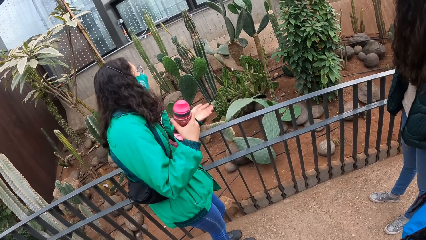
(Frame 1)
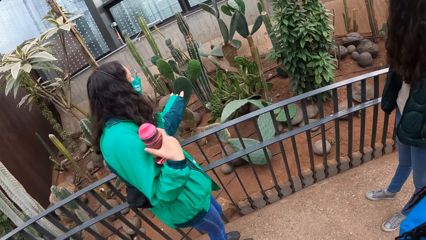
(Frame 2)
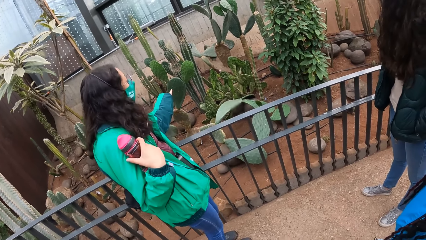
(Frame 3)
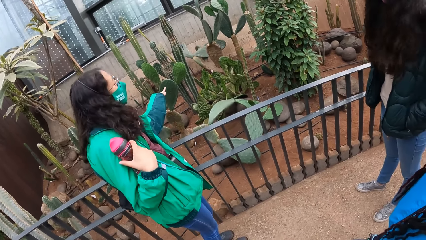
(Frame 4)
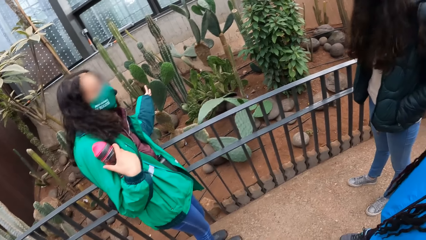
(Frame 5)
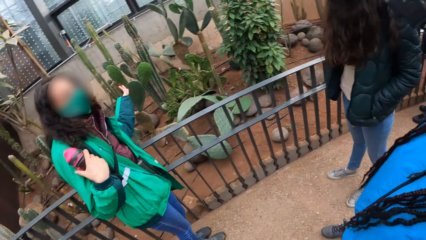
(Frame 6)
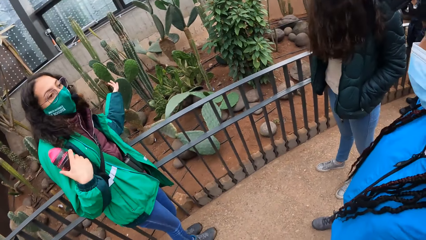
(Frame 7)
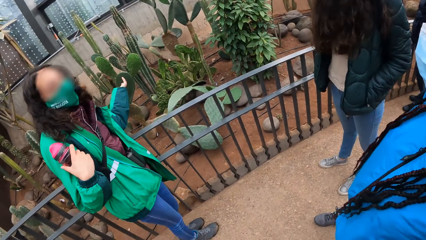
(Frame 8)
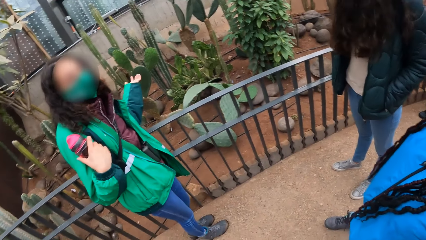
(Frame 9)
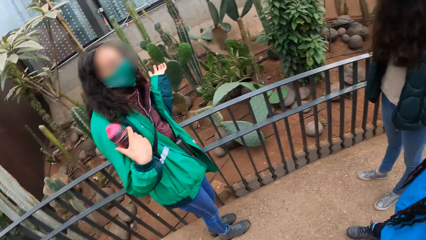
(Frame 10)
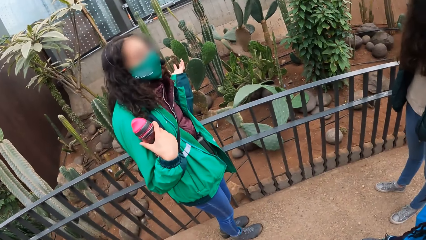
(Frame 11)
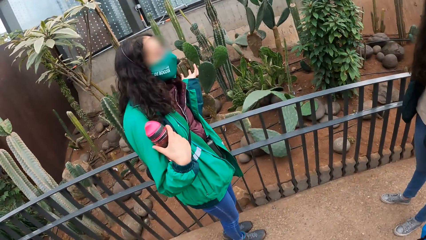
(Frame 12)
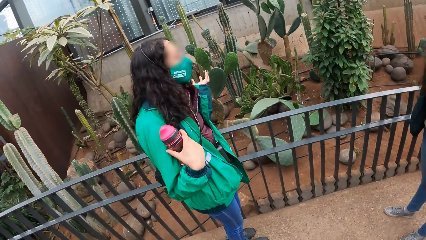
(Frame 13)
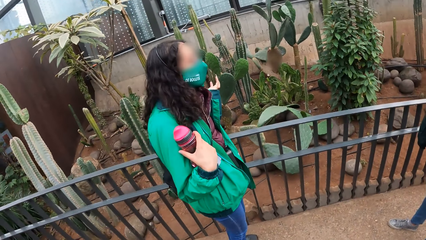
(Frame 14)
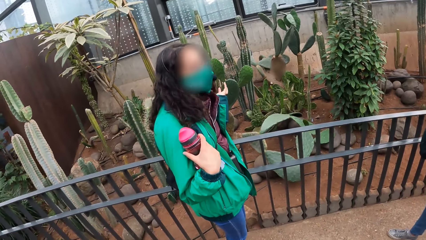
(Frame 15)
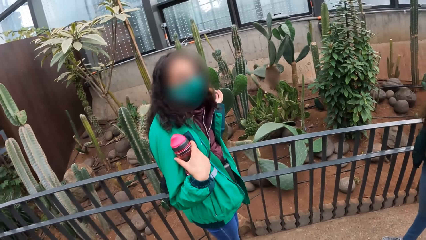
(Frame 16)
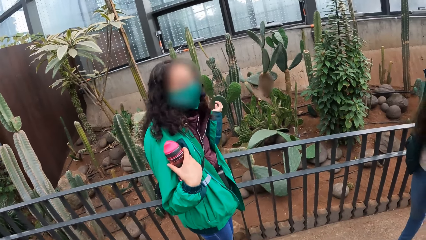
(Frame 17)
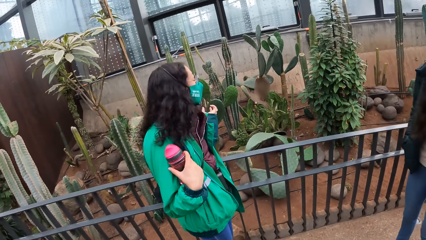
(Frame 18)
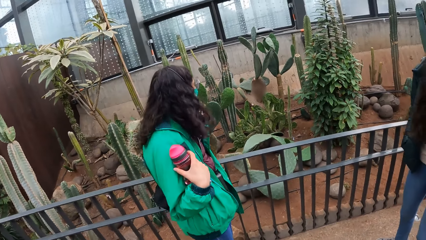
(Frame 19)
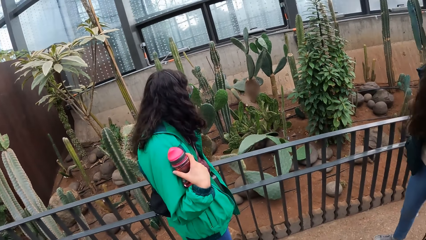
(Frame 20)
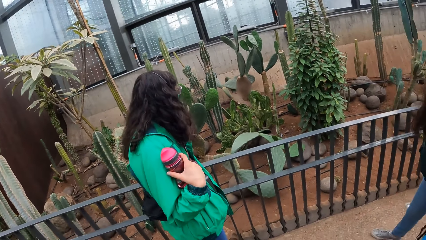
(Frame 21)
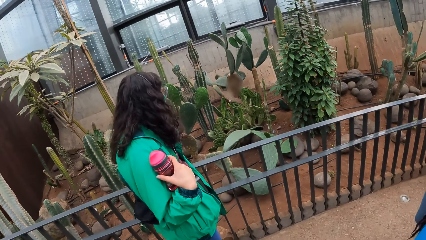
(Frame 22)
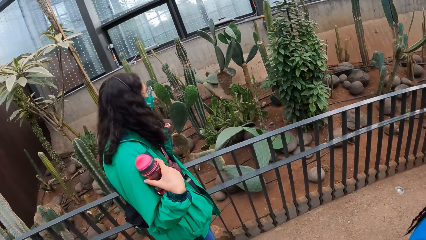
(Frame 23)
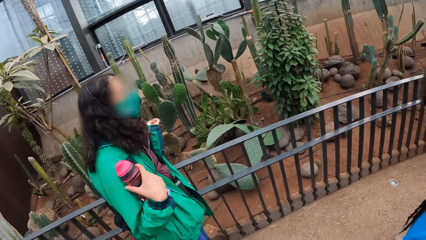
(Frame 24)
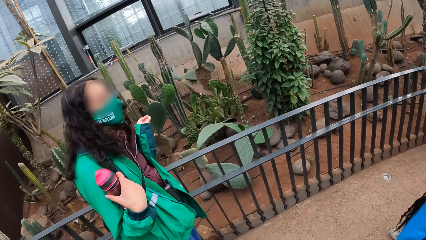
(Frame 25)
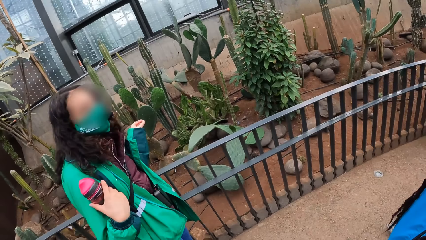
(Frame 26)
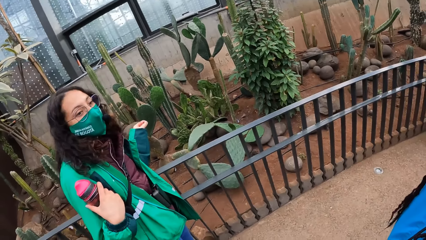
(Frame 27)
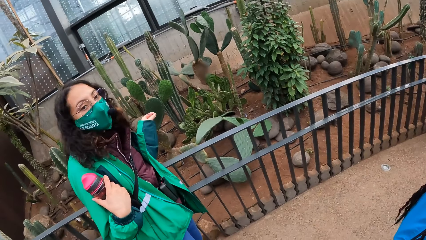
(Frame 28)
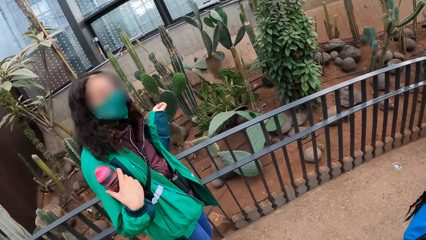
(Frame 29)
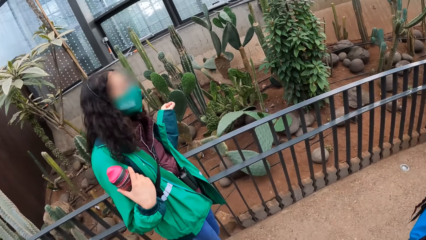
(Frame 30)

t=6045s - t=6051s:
The instructor points her left hand to the plant. The instructor interacts with the camera wearer and the group of people.

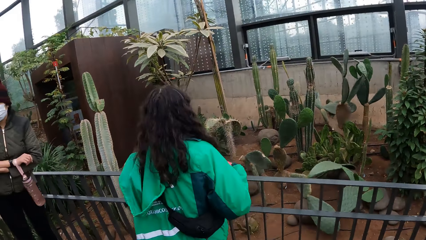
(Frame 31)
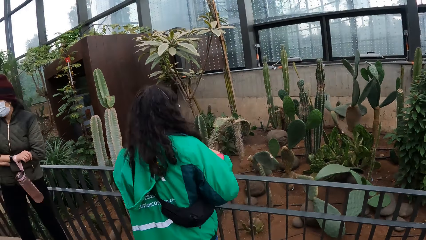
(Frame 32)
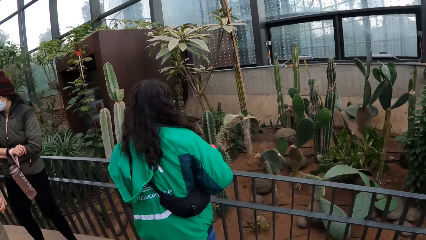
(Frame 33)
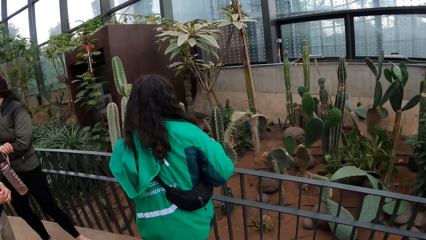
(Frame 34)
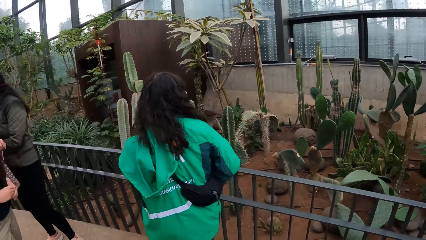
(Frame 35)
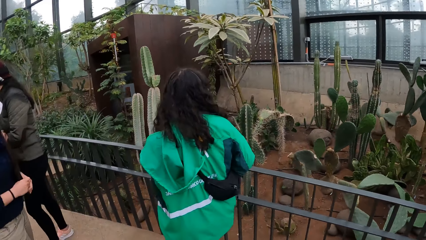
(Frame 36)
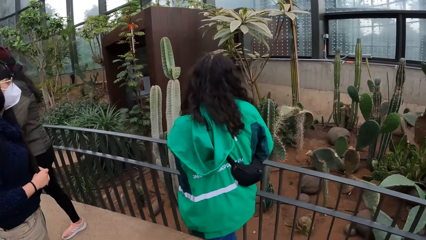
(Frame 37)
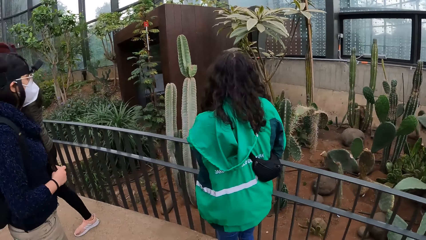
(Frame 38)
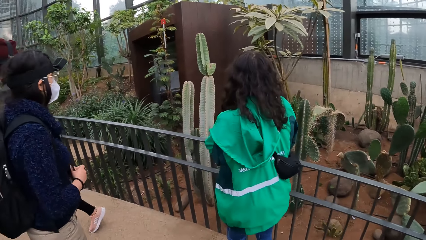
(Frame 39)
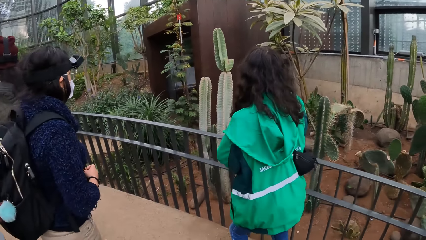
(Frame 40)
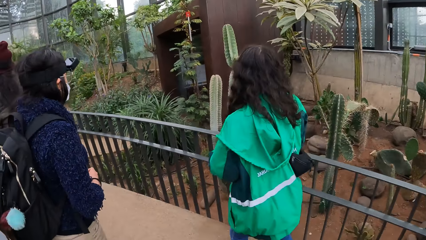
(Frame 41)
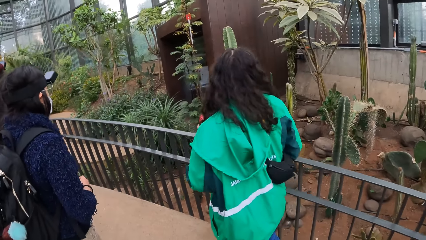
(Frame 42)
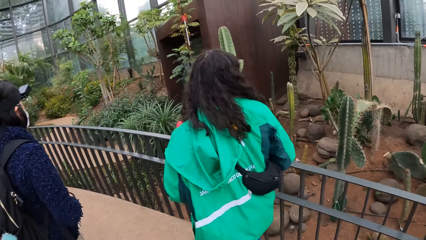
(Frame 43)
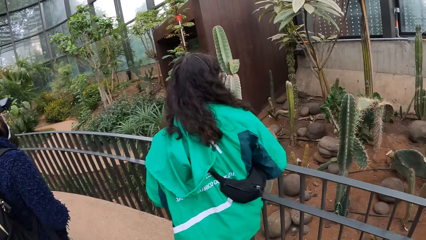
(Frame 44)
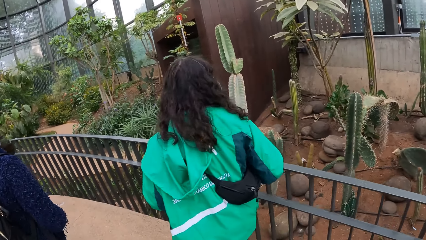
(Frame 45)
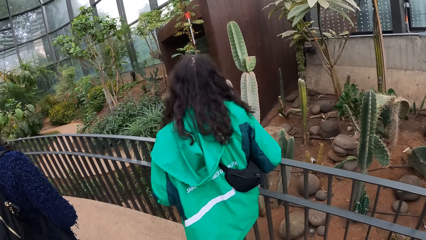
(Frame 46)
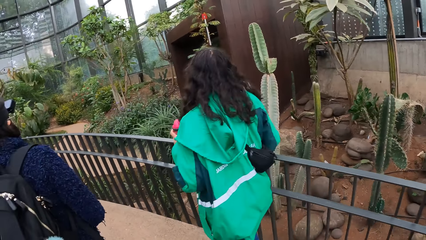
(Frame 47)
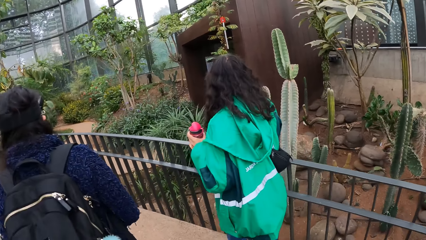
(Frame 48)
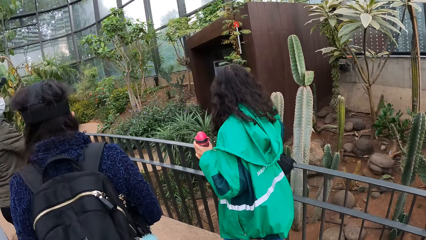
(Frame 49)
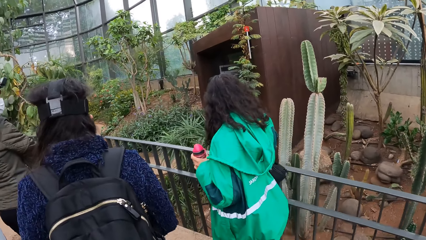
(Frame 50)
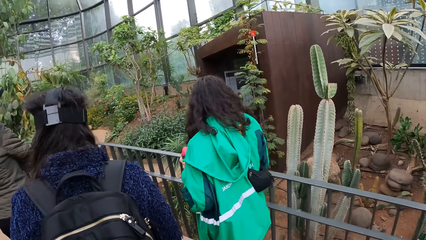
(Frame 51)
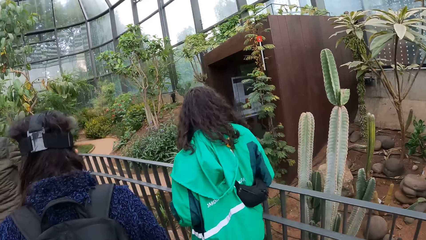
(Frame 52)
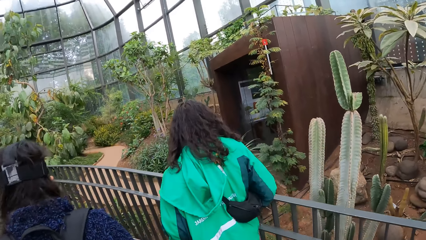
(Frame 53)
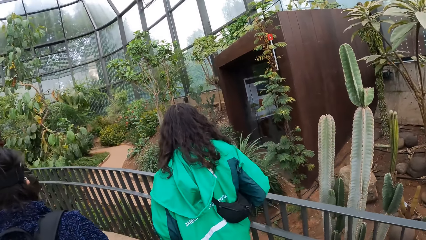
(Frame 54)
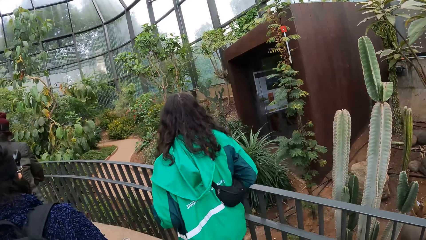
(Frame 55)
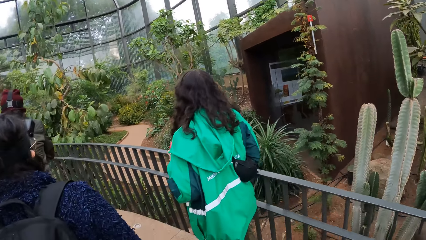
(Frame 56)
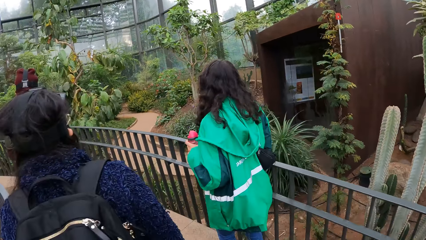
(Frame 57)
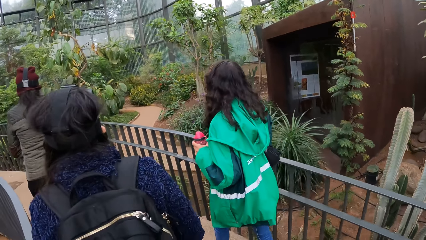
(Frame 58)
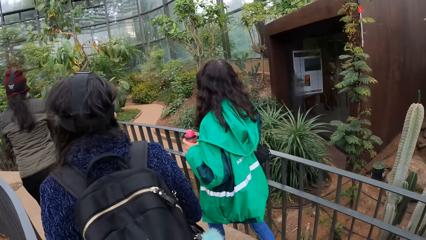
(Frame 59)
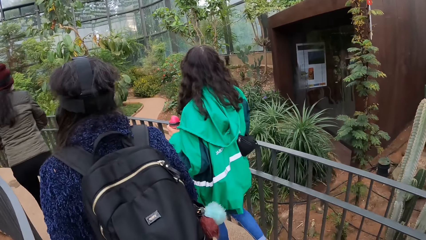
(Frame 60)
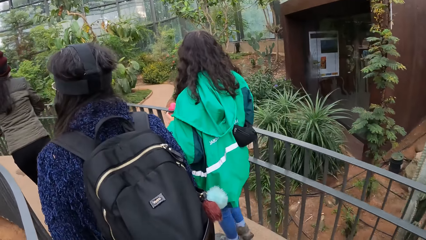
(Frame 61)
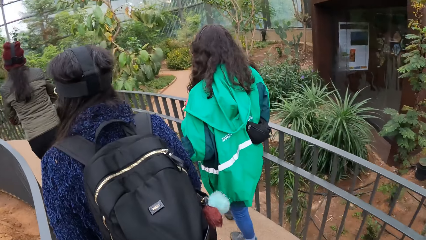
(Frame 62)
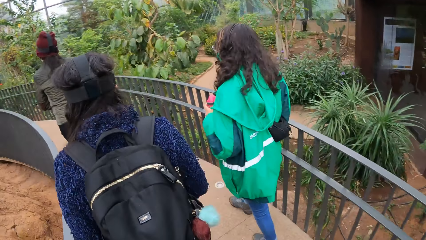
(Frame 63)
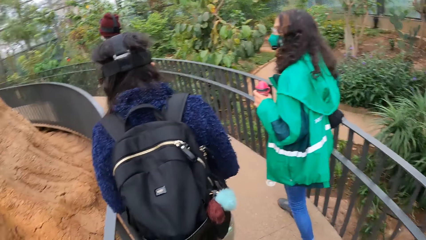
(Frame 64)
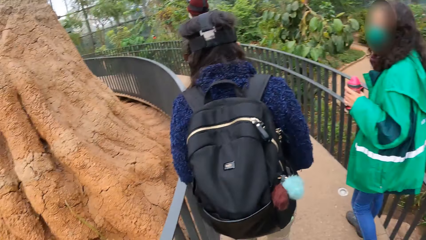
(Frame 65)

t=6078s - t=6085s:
The camera wearer walks.

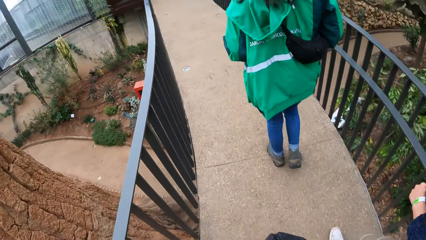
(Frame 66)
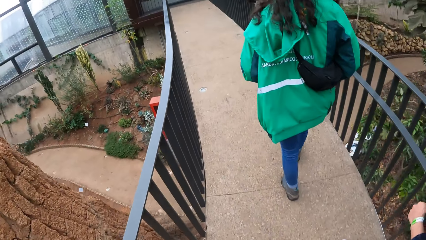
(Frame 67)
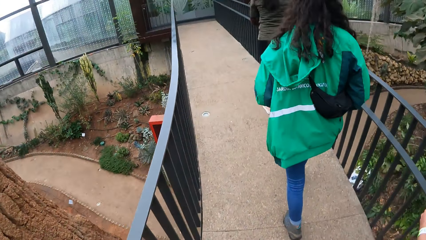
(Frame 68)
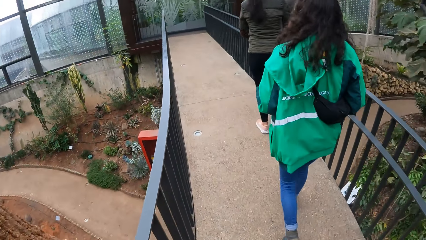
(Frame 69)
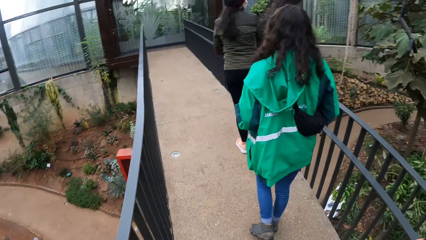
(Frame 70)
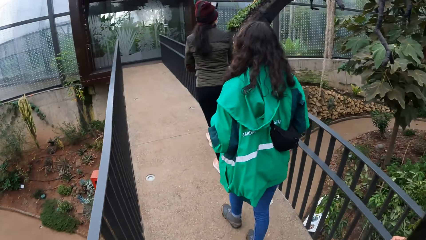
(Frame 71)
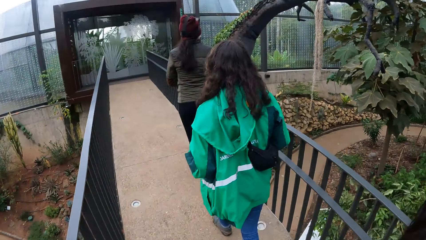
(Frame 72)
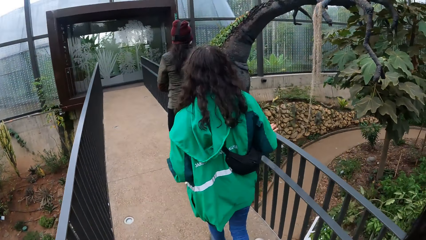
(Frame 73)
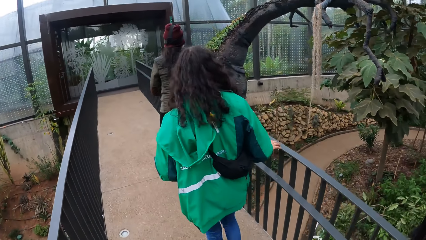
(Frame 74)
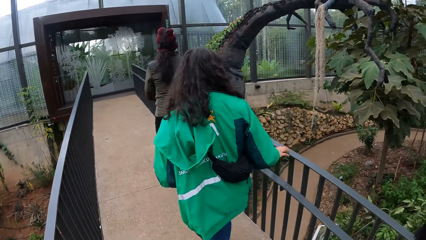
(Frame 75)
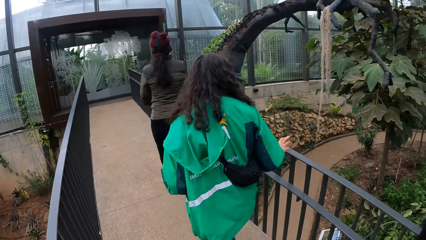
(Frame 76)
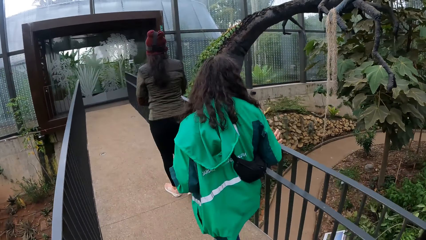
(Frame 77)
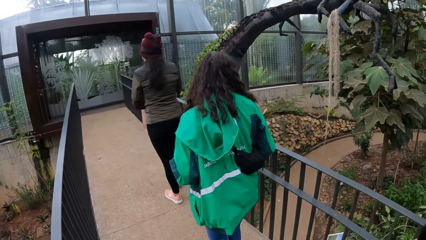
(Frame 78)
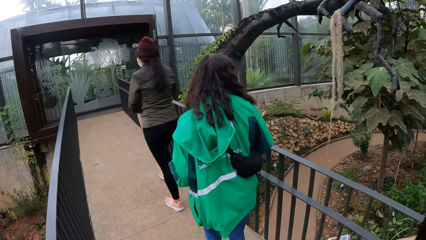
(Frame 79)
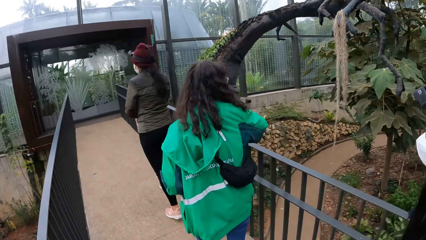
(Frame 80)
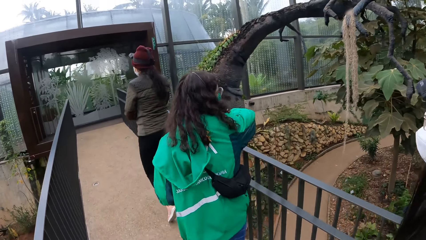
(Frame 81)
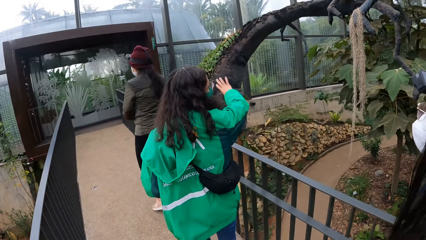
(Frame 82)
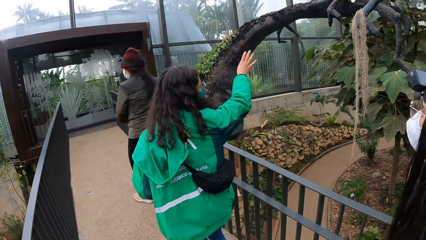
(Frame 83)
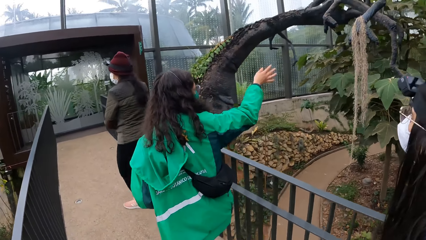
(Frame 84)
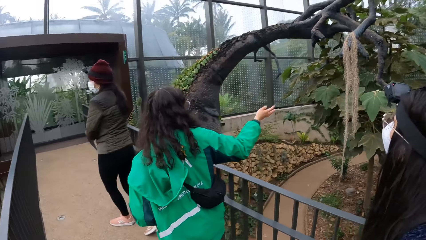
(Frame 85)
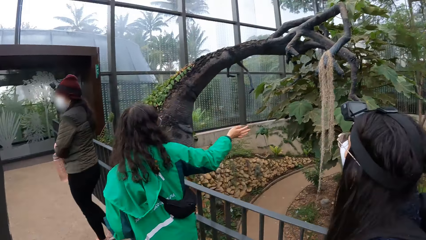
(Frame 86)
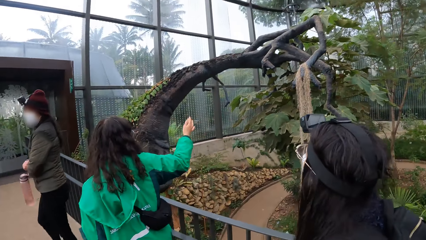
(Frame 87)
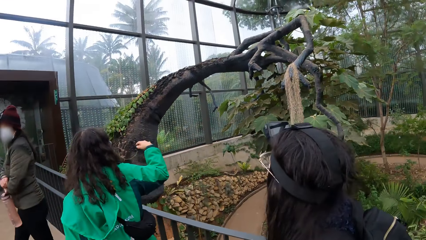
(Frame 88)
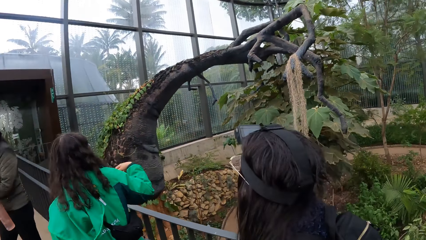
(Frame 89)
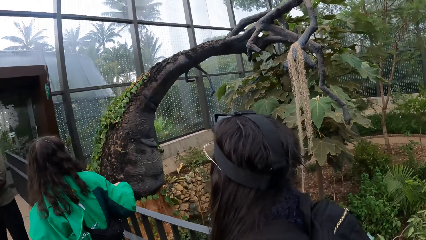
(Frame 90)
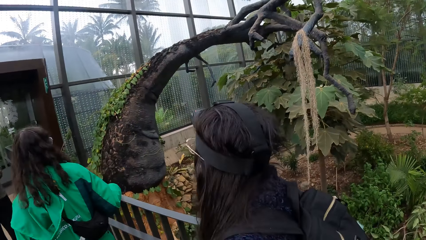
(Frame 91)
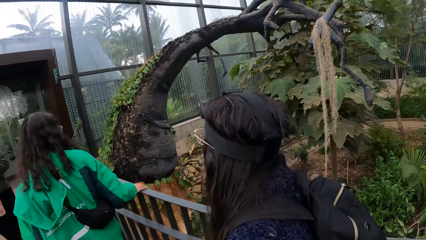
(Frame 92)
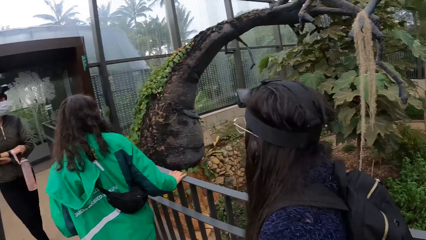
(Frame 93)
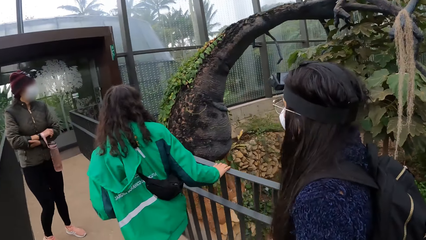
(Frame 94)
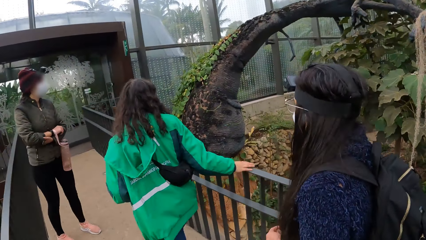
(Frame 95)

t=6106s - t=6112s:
The instructor touches the rail with her right hand. The instructor waves her right hand. The instructor touches the rail with her right hand.
